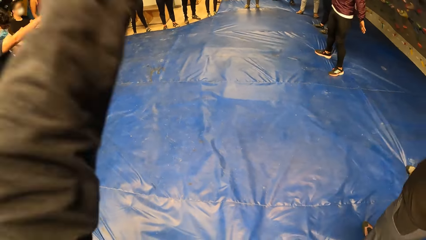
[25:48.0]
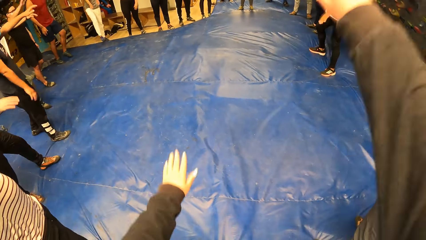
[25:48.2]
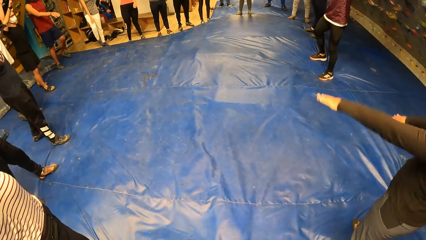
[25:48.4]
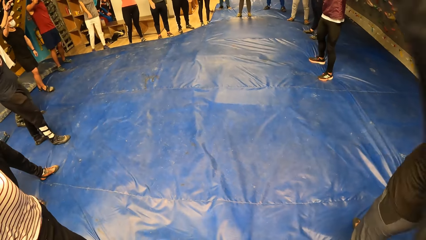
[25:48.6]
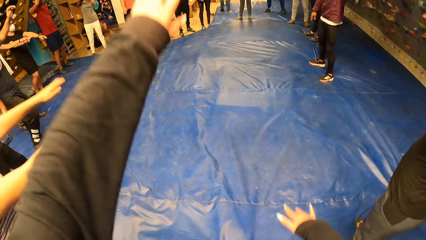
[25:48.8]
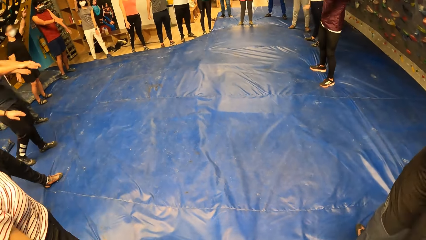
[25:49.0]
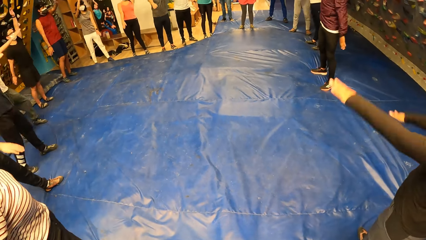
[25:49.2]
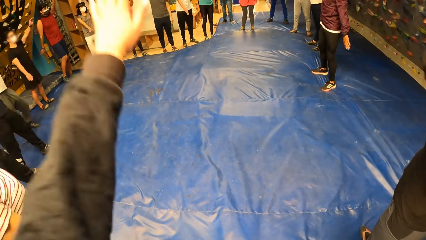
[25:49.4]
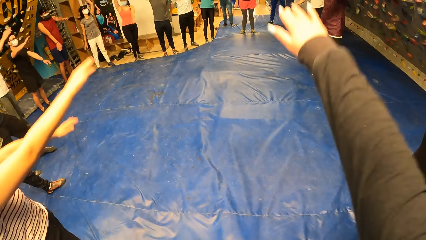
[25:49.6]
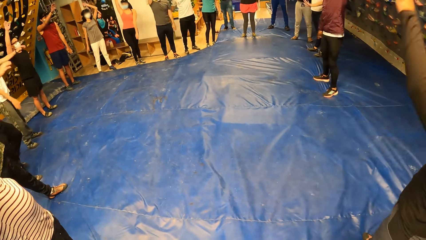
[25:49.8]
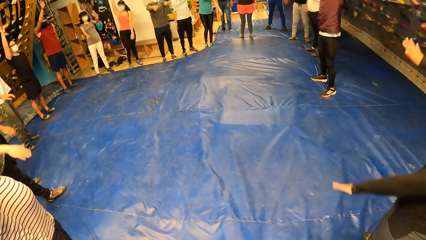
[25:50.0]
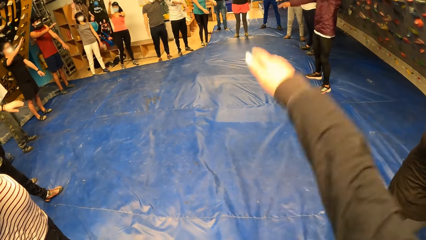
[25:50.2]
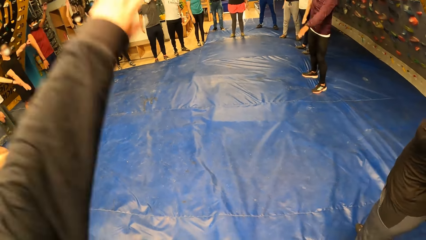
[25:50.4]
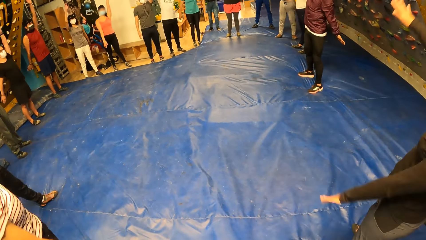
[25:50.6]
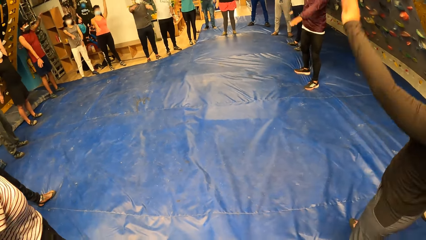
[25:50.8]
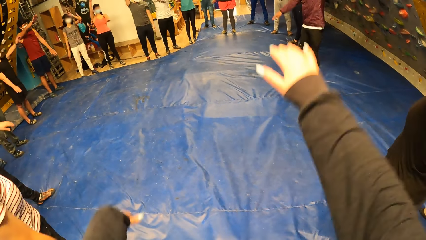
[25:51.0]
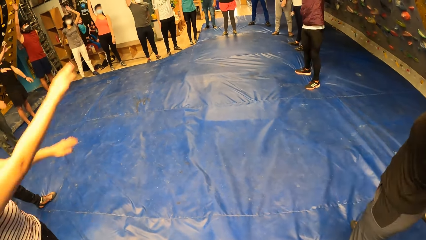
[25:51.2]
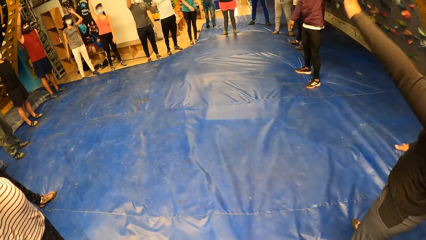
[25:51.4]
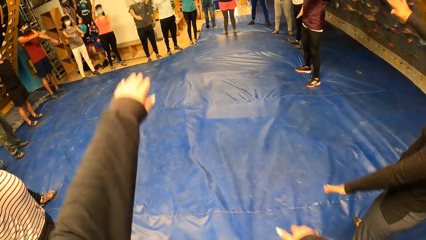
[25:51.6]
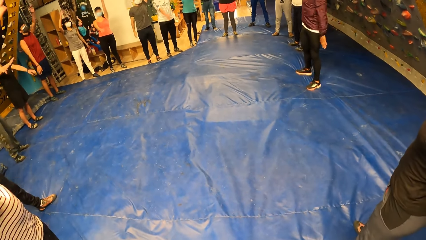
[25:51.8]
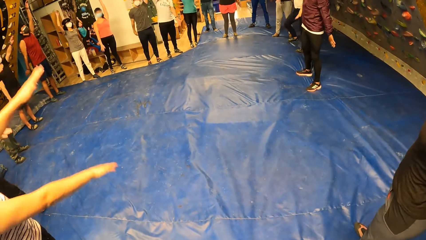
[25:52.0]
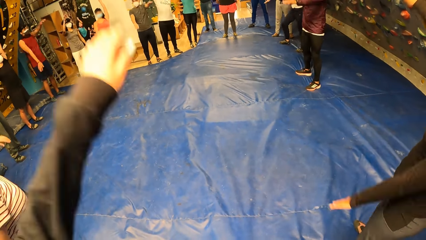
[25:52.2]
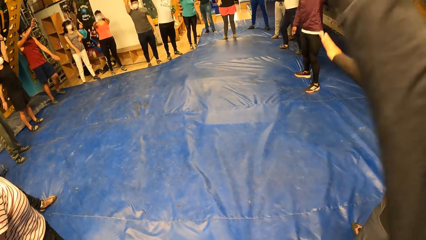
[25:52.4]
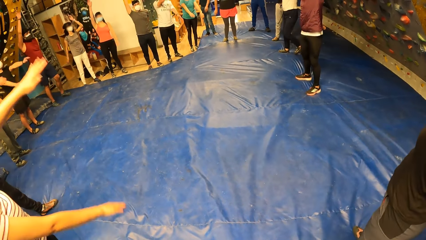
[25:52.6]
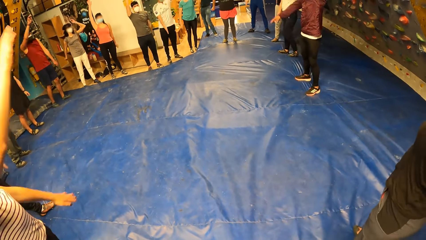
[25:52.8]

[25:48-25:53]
A lady swings hands beside the camera wearer and the team.

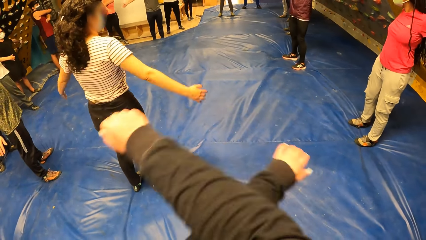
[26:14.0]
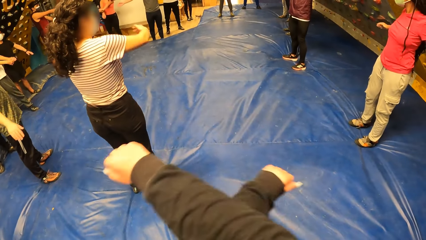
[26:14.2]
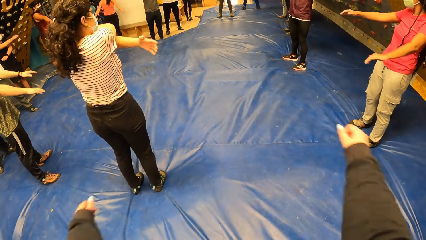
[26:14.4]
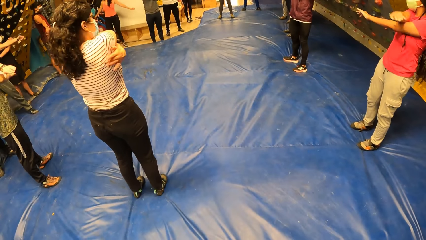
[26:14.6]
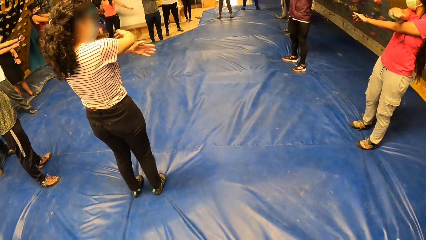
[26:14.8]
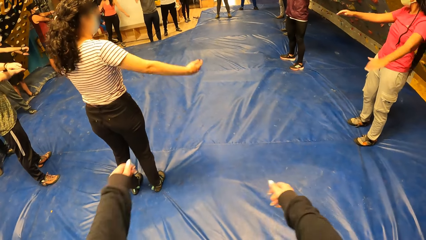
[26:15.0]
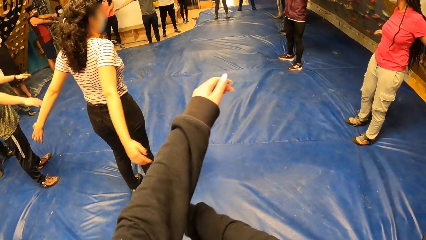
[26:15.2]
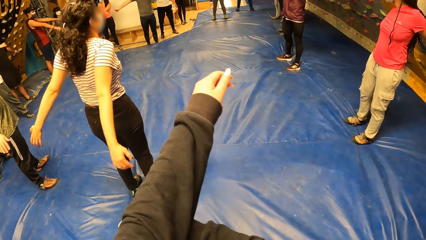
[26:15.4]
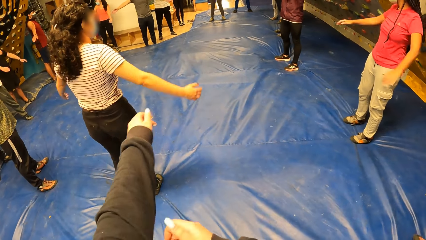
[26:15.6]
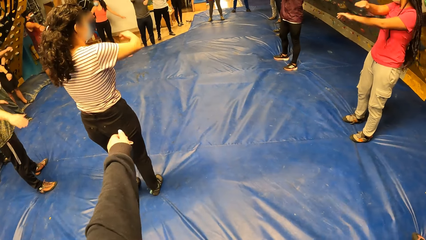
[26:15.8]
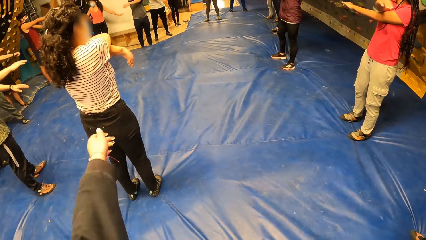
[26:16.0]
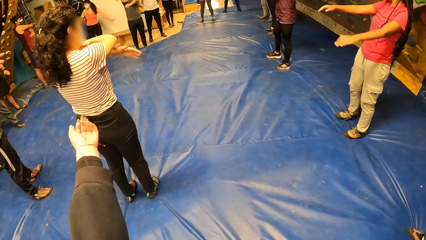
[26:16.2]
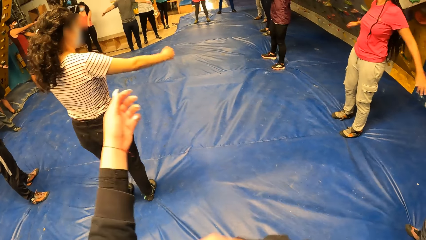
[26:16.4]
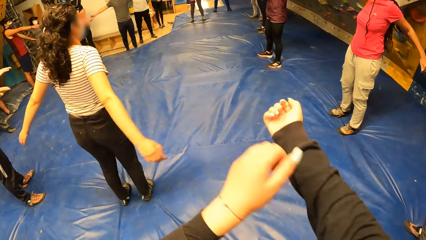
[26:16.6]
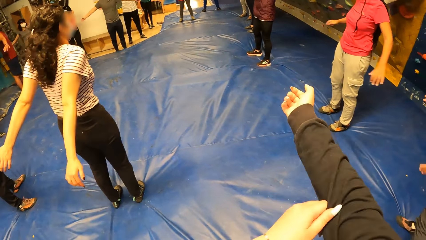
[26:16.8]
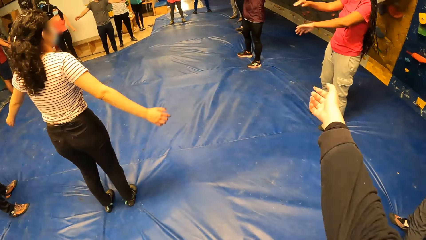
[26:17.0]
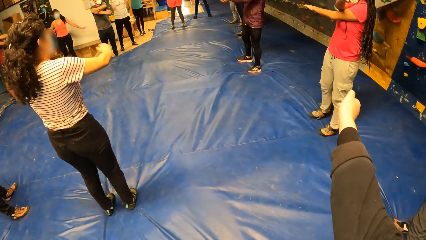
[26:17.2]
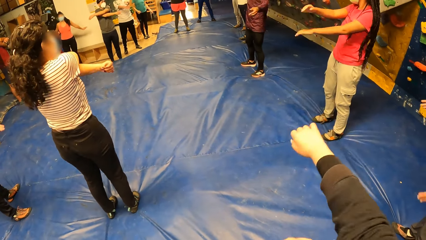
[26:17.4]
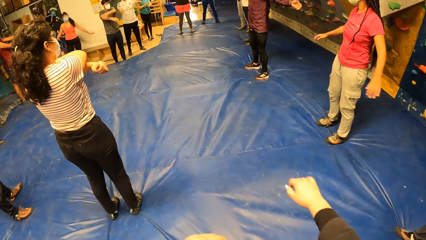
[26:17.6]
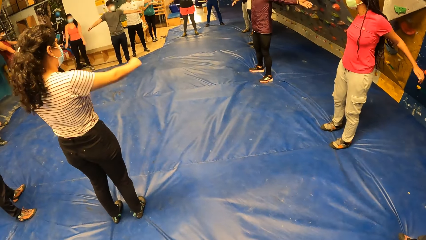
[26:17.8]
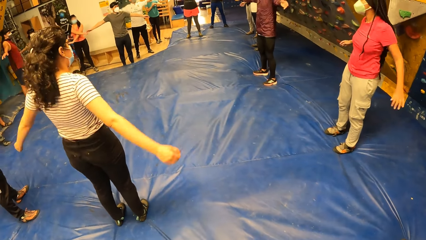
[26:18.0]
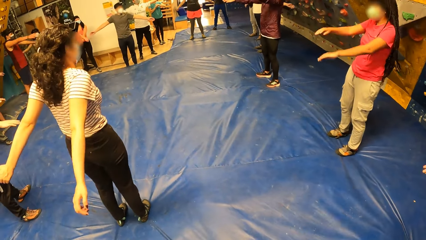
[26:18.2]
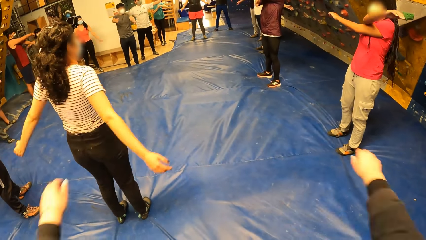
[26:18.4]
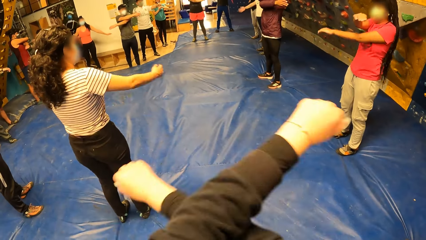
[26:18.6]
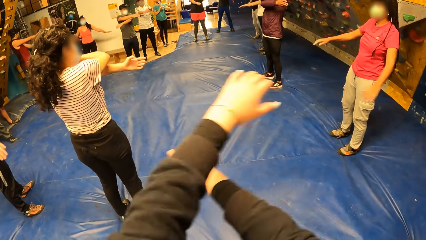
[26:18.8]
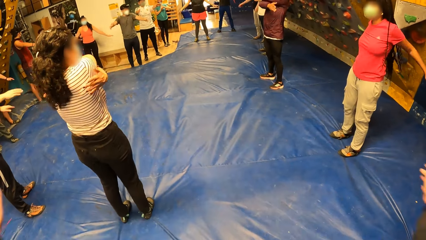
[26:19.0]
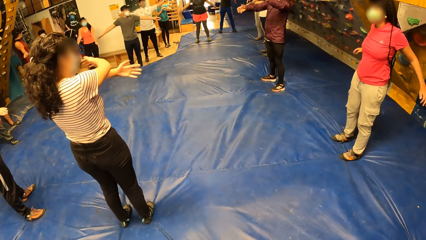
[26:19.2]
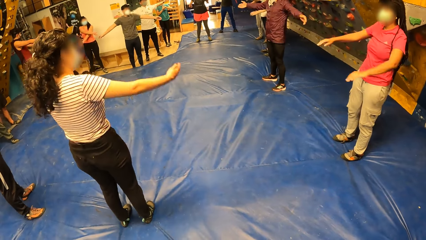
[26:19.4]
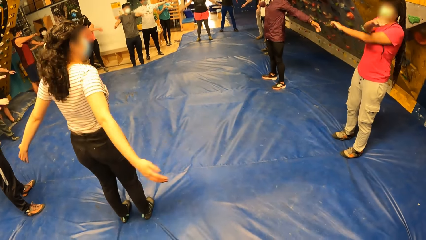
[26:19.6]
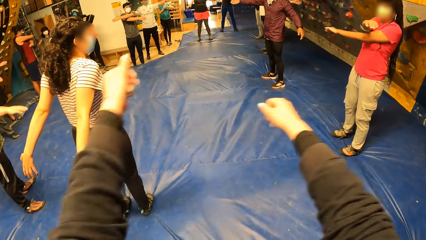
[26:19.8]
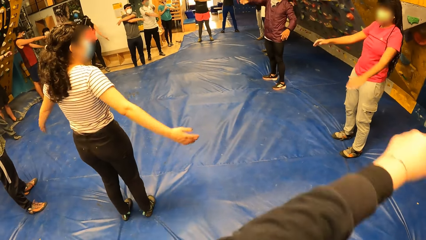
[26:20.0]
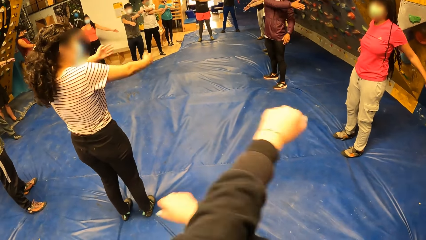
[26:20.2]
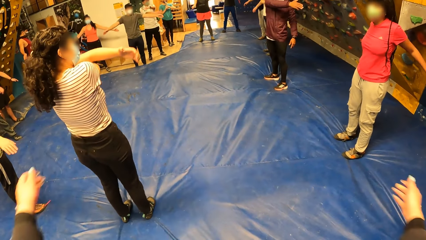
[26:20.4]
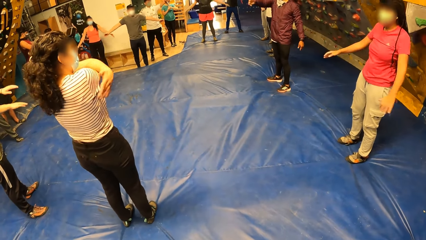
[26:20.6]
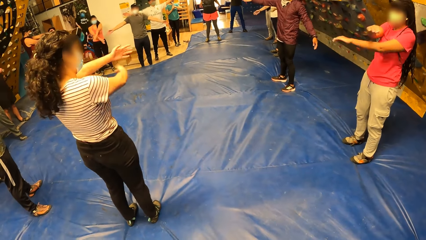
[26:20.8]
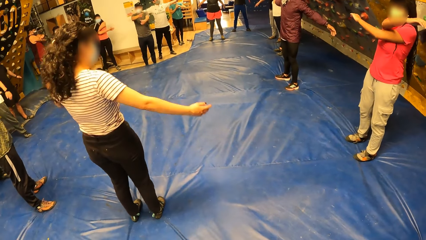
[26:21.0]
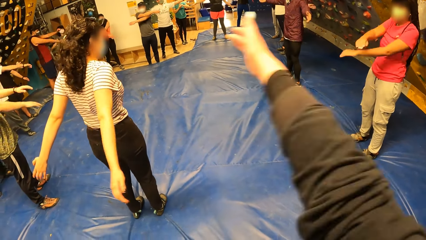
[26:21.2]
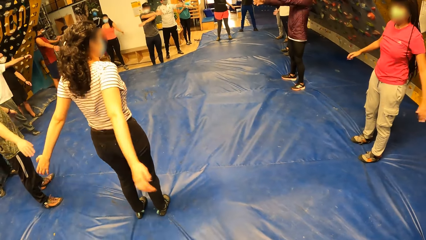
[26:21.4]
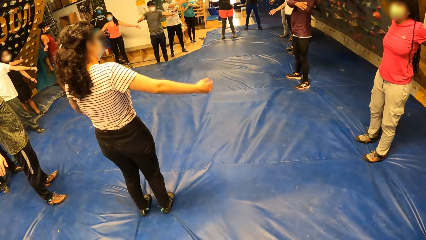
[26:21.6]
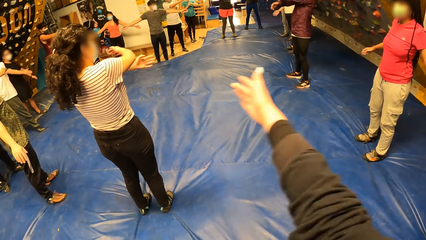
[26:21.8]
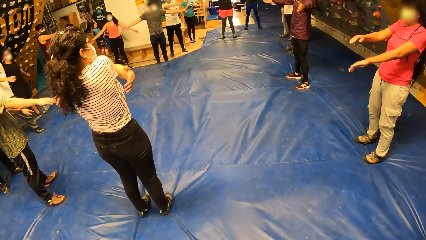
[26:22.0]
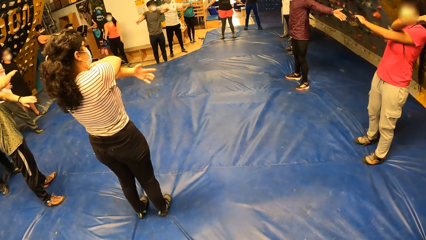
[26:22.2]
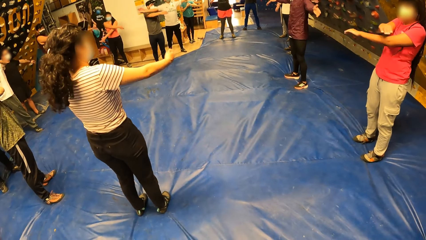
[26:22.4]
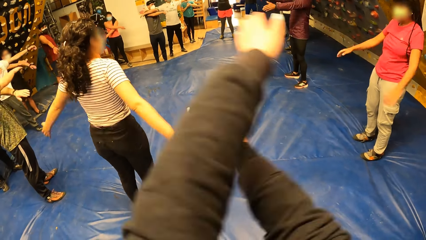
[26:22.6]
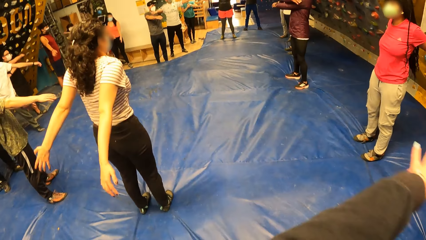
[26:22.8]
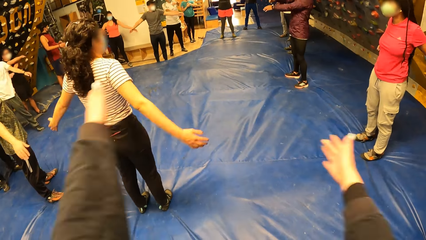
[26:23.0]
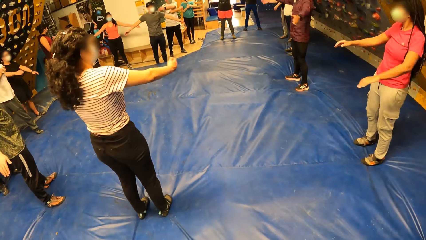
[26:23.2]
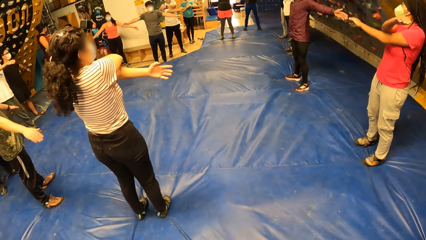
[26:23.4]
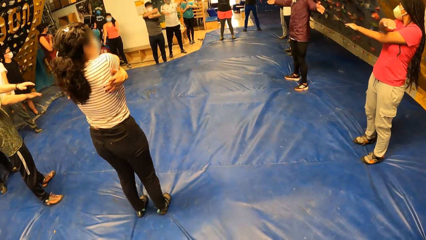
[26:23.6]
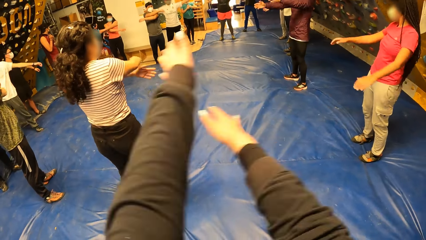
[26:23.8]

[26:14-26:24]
The camera wearer folds their cloth sleeves. They adjust the left sleeve of their shirt with their right hand. They adjust the right sleeve of their shirt with their left hand. They swing hands behind a man. They exercise with the man and the group of people.
